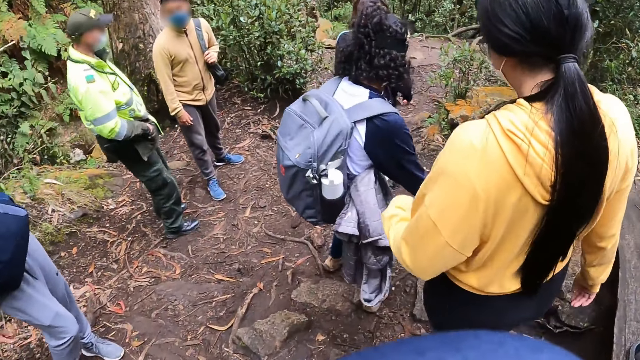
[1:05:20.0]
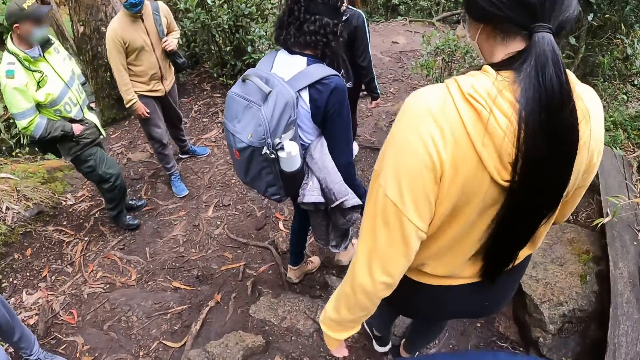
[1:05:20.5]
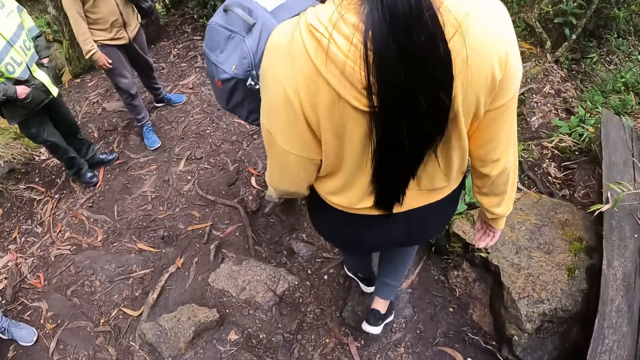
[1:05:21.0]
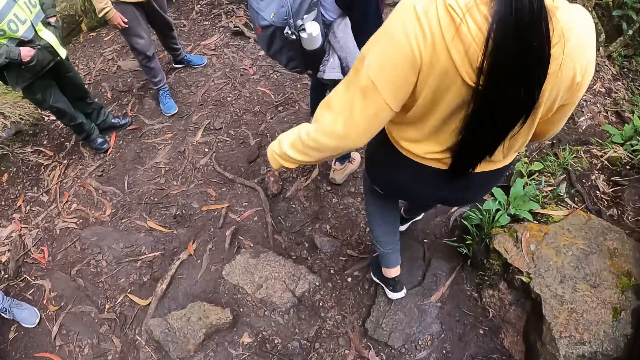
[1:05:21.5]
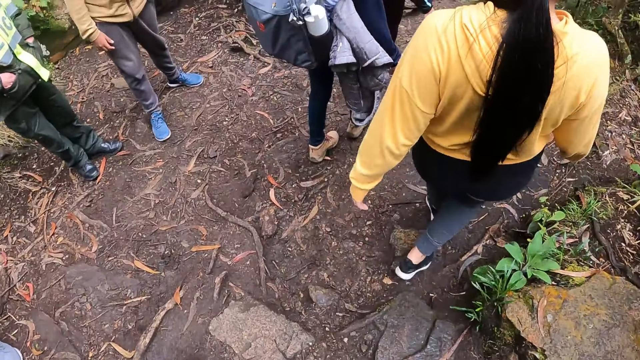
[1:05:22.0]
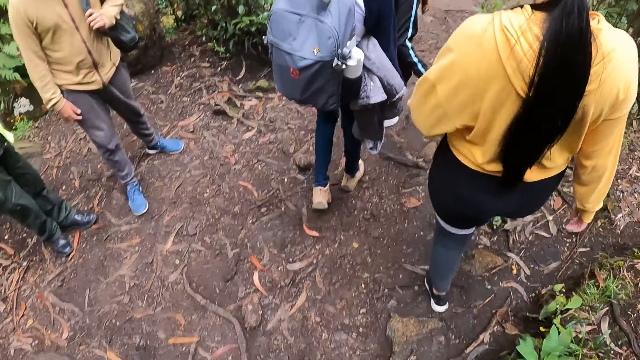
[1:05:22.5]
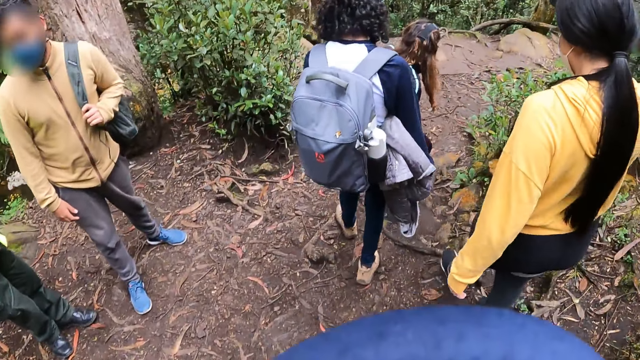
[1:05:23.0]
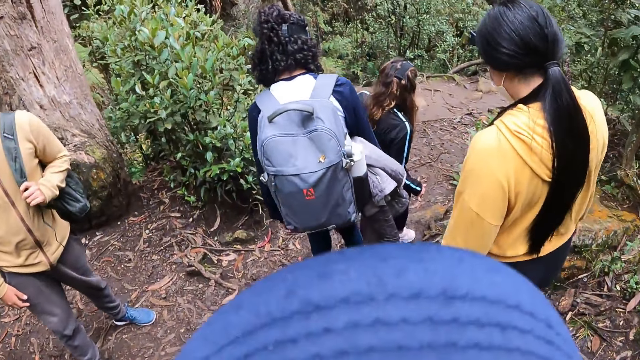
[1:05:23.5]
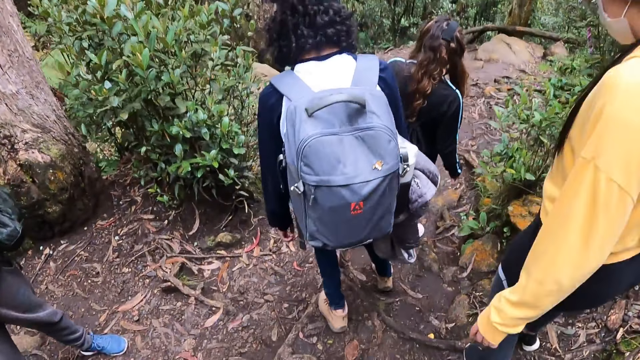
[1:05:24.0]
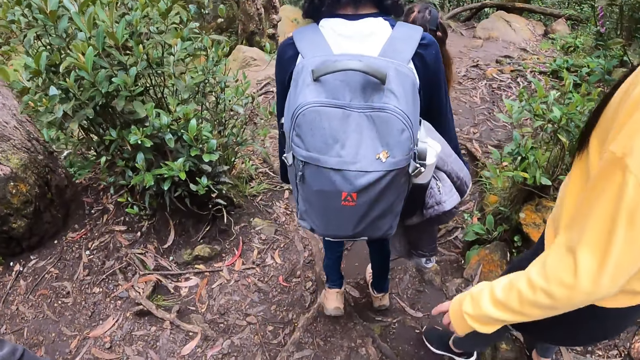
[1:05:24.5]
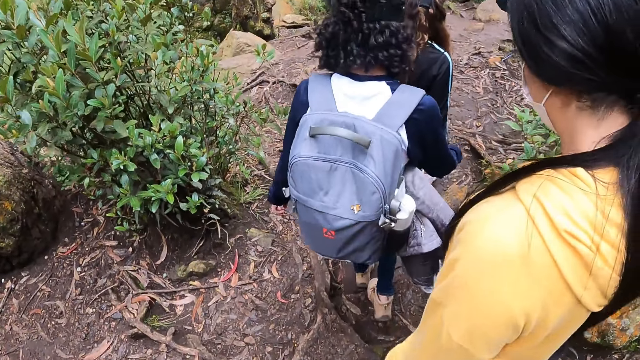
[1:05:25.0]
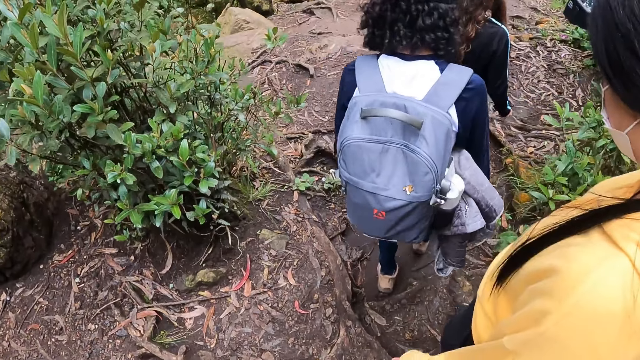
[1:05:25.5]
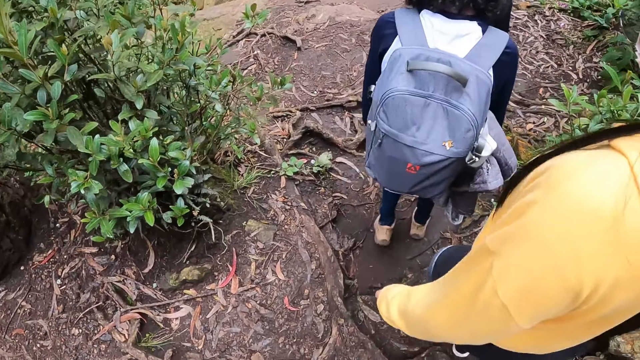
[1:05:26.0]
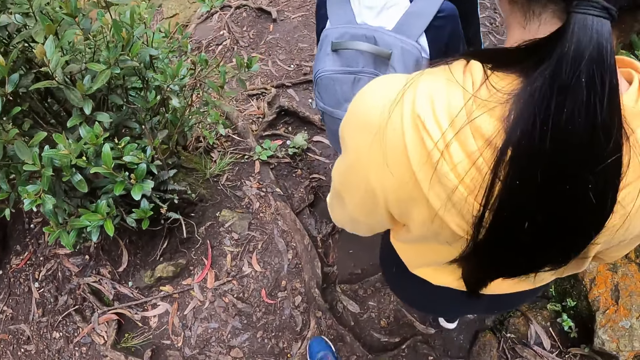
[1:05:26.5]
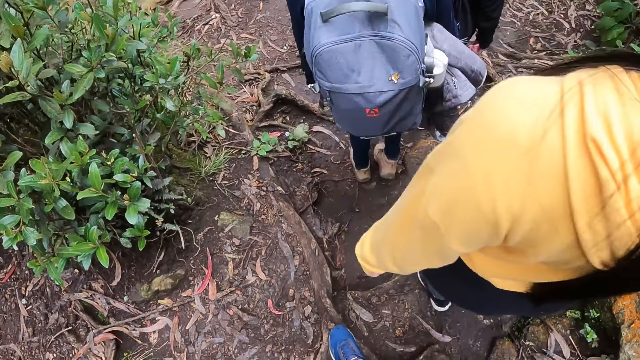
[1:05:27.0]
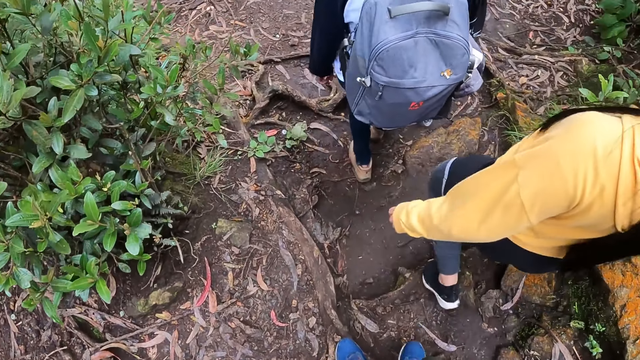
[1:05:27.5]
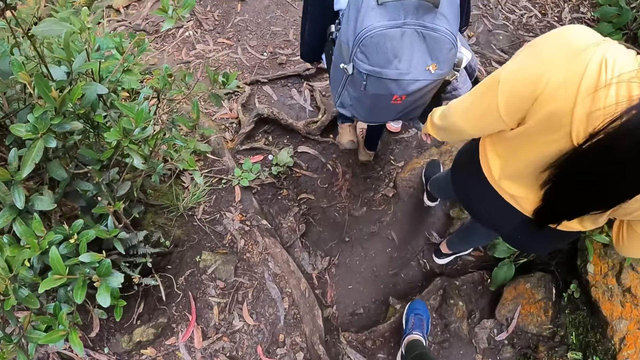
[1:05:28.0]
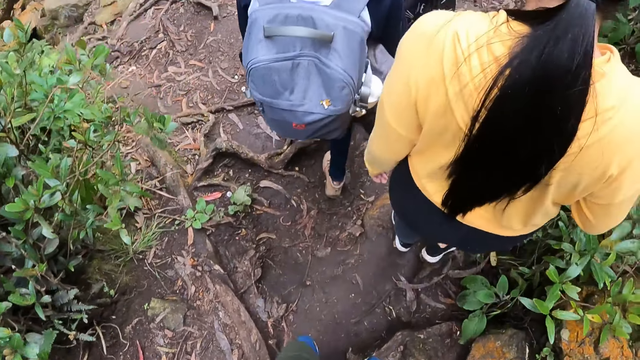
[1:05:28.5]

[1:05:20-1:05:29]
A woman walks around.

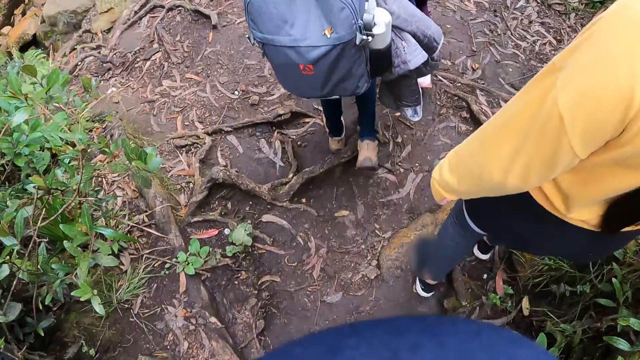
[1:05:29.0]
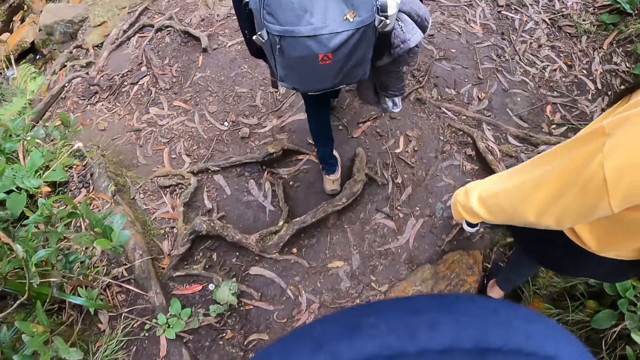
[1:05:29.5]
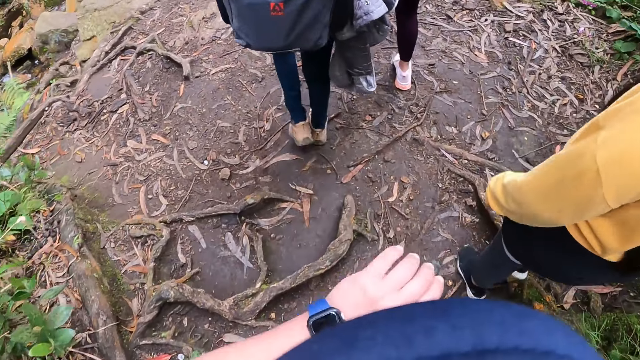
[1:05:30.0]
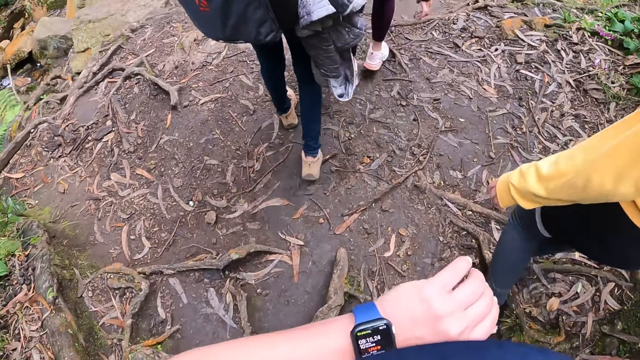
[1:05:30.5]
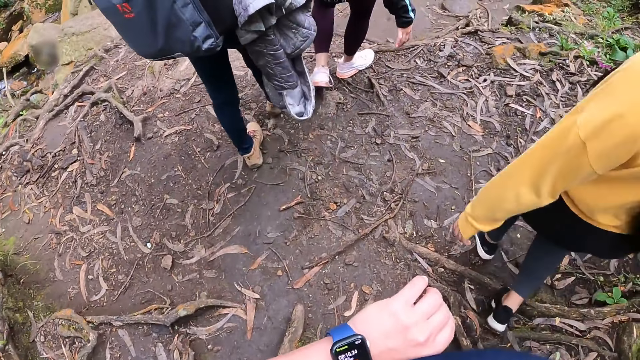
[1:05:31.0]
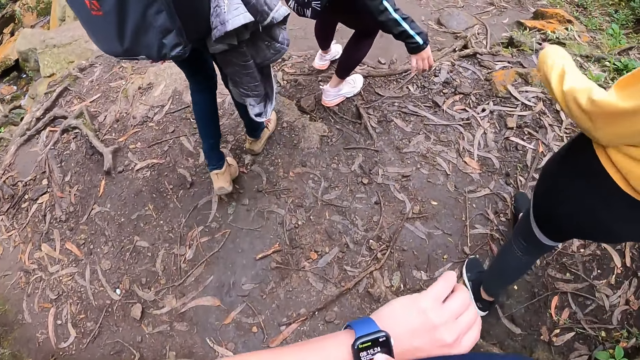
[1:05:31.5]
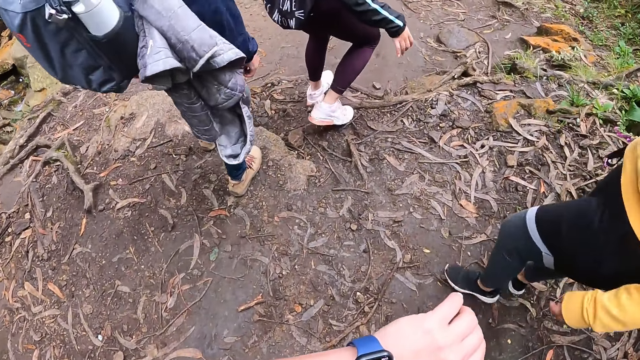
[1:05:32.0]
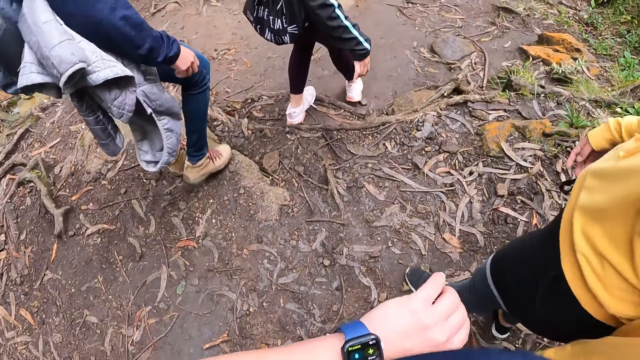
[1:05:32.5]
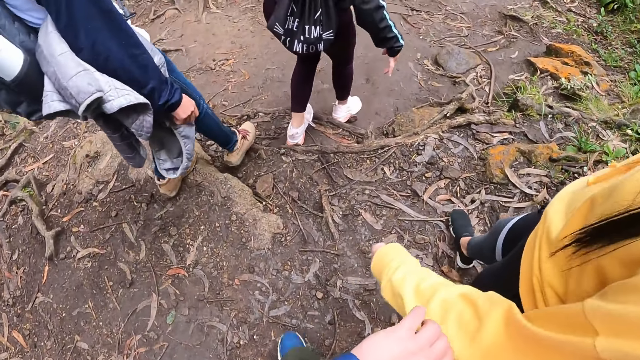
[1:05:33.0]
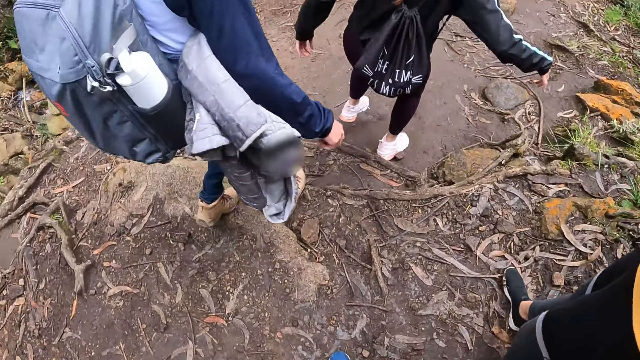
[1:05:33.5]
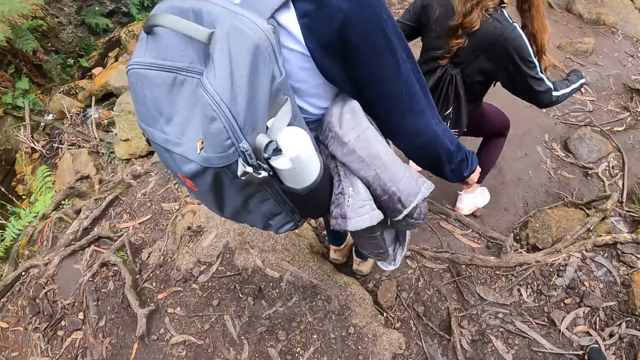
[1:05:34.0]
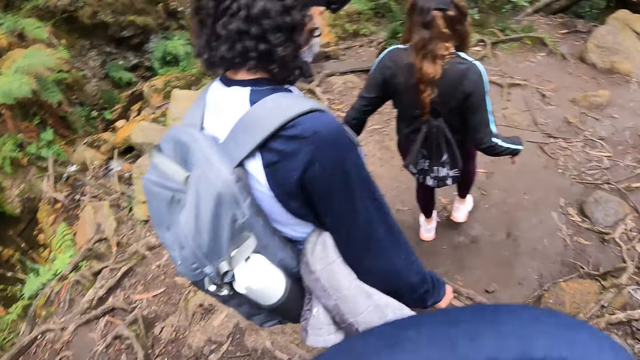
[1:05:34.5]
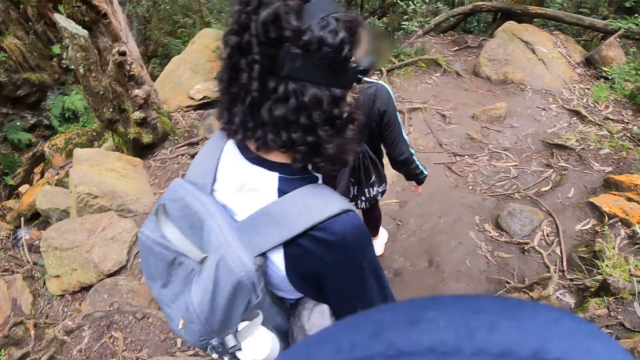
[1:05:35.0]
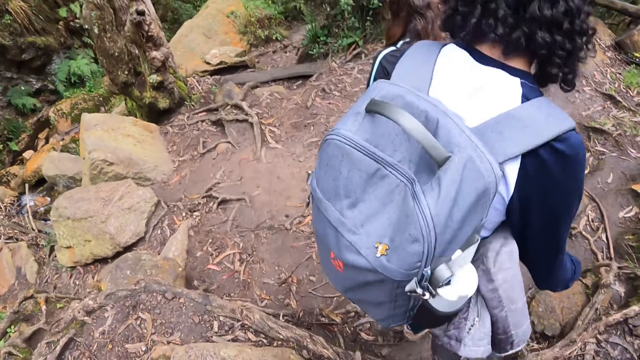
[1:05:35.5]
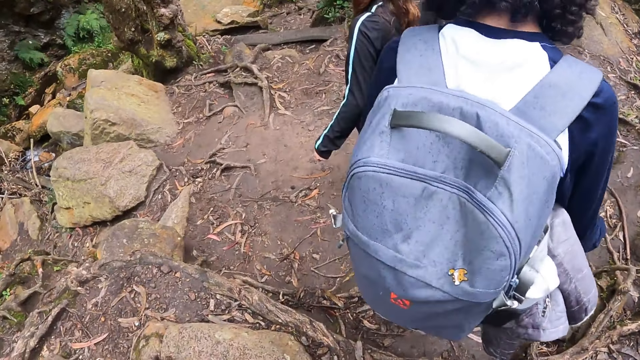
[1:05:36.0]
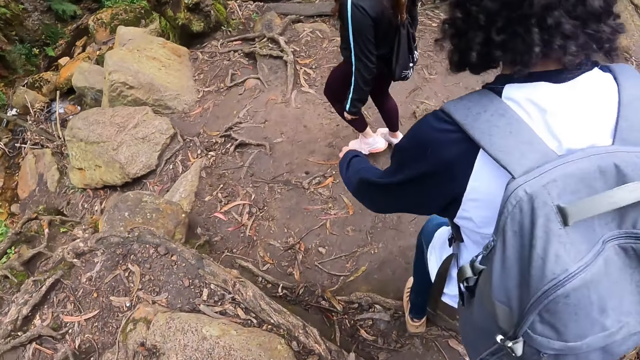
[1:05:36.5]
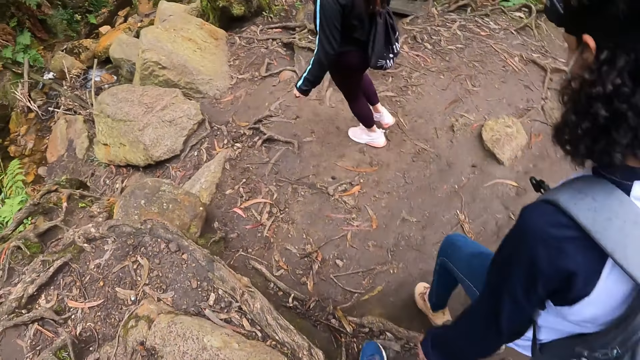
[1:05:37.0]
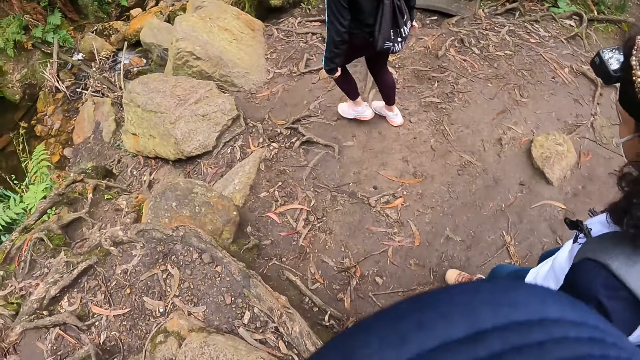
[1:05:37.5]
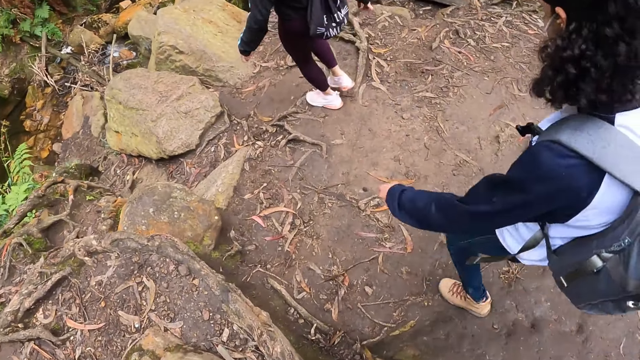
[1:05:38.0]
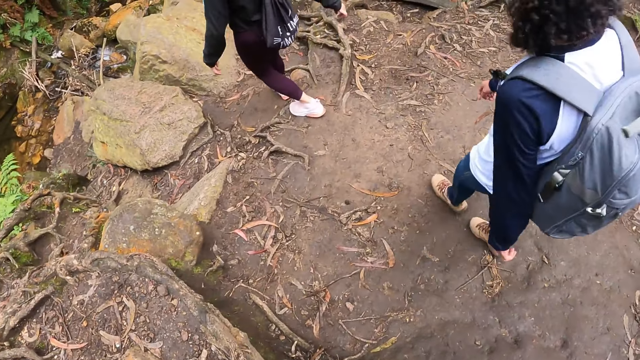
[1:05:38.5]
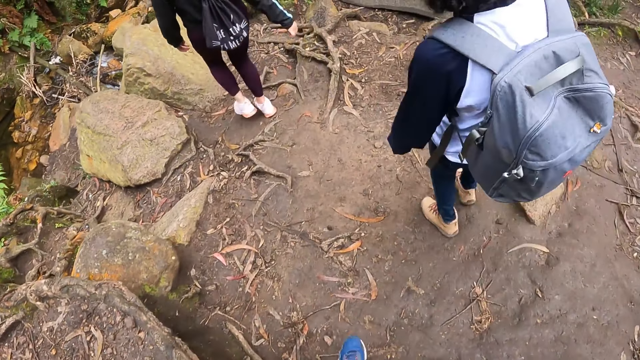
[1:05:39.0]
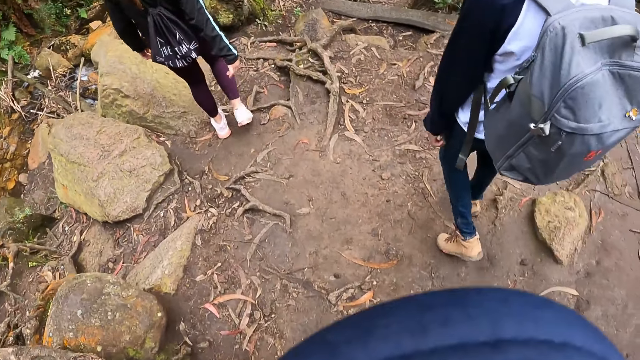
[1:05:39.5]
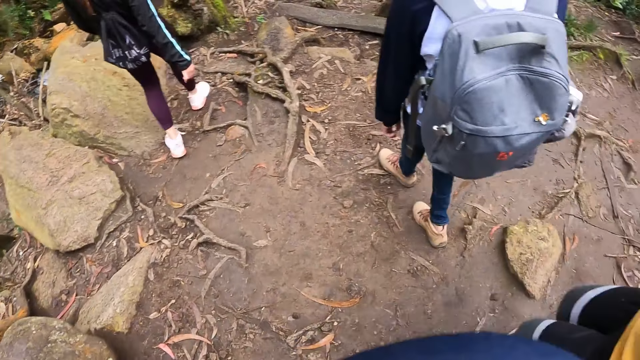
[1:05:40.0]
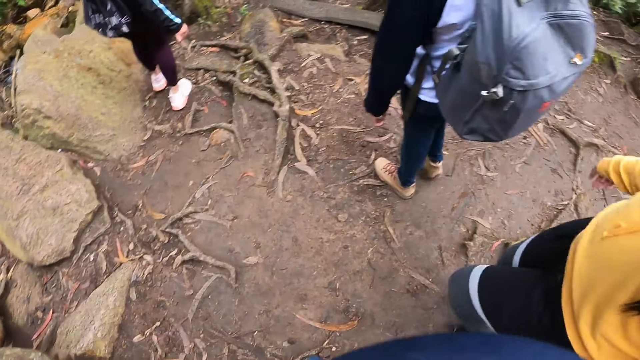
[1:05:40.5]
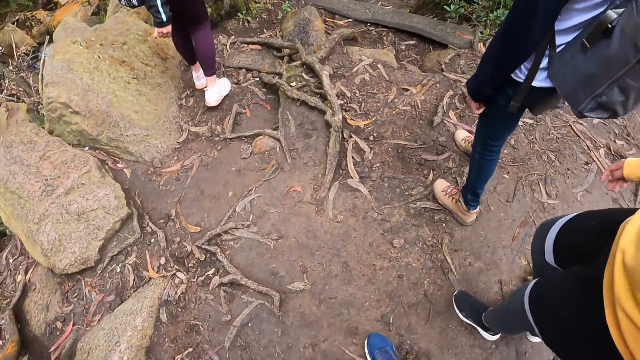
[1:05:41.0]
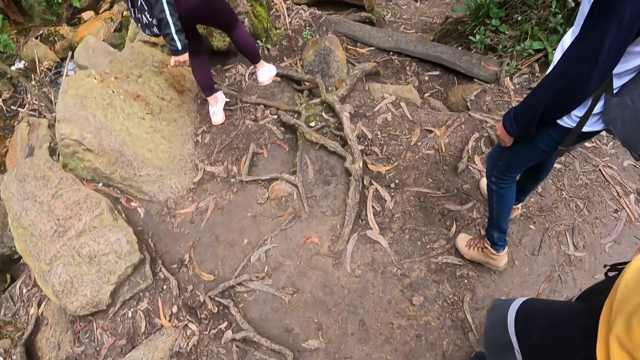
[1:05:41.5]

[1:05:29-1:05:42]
The camera wearer looks at the watch. They operate the smart watch. A woman looks around. The woman hikes on the hill.
